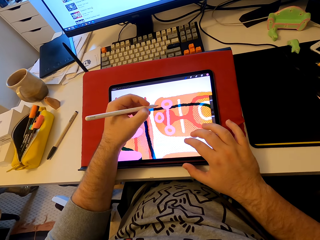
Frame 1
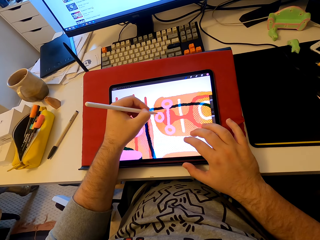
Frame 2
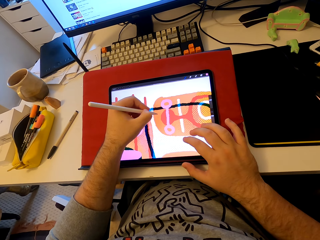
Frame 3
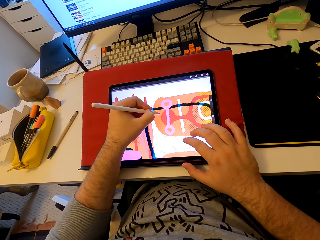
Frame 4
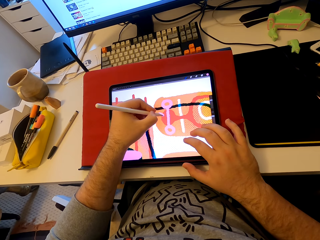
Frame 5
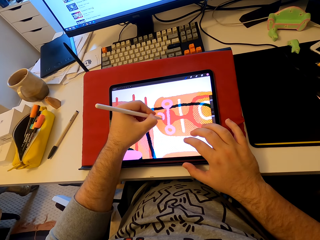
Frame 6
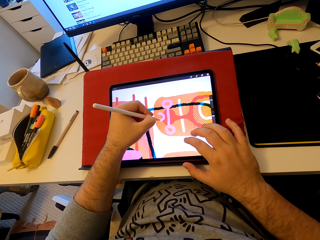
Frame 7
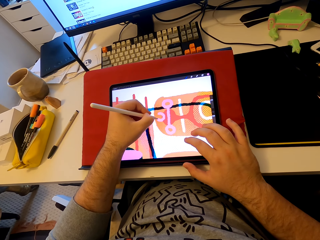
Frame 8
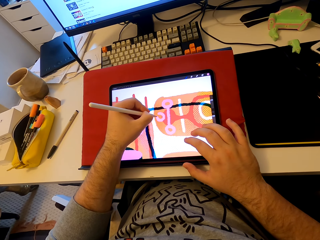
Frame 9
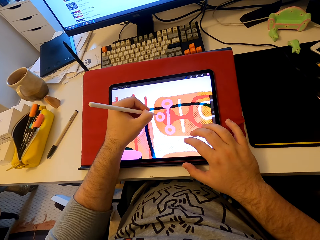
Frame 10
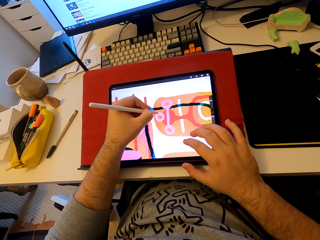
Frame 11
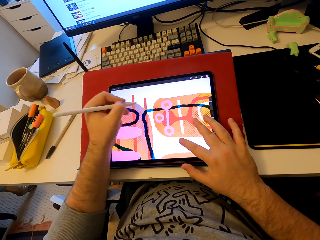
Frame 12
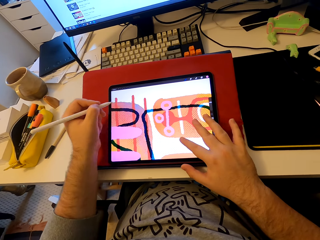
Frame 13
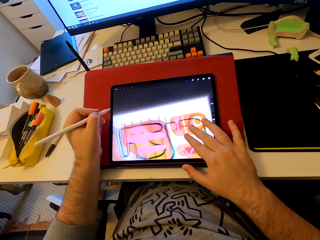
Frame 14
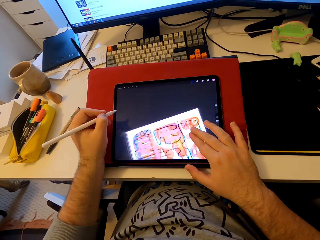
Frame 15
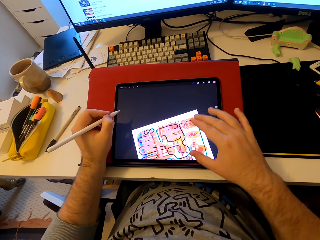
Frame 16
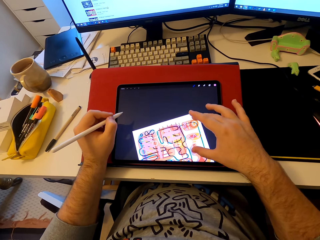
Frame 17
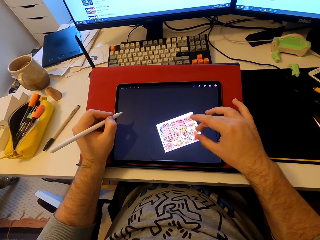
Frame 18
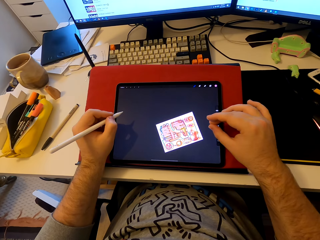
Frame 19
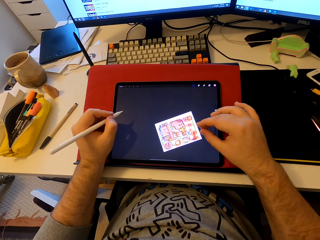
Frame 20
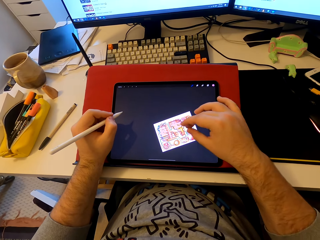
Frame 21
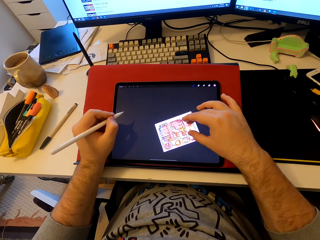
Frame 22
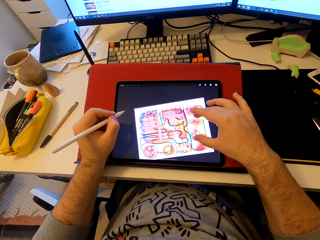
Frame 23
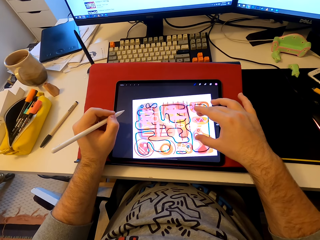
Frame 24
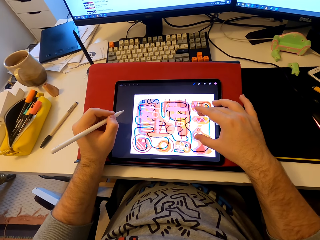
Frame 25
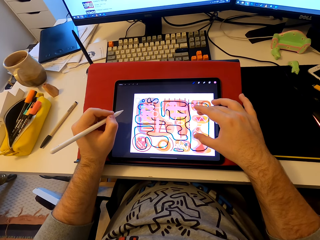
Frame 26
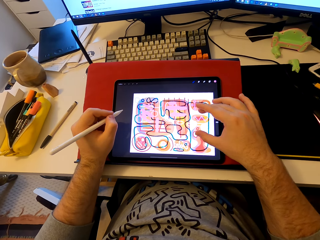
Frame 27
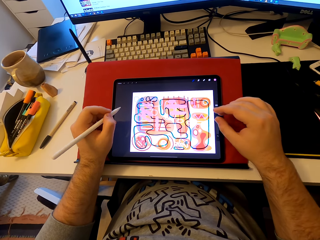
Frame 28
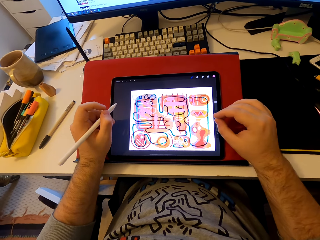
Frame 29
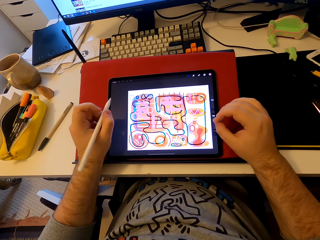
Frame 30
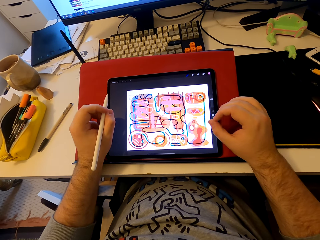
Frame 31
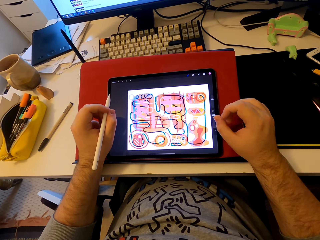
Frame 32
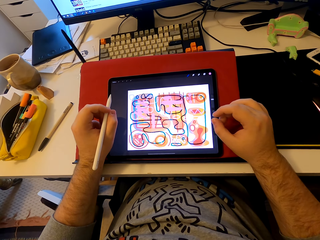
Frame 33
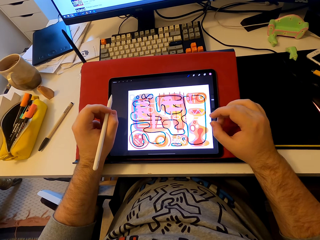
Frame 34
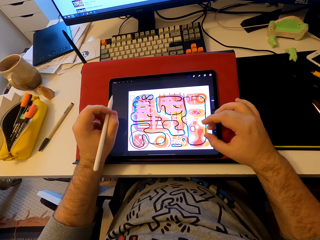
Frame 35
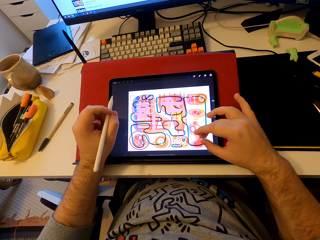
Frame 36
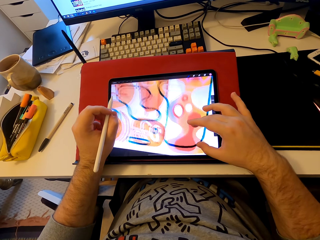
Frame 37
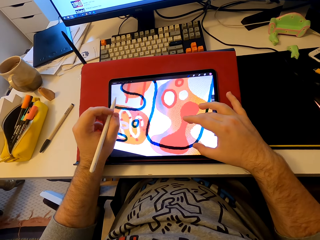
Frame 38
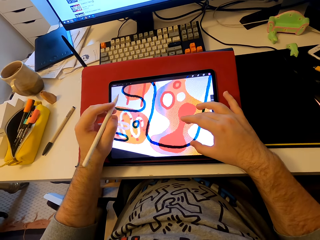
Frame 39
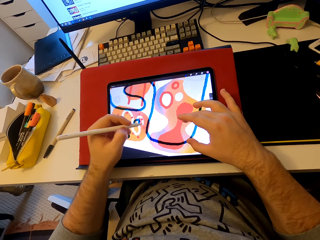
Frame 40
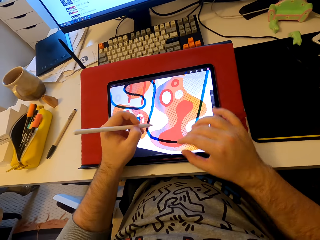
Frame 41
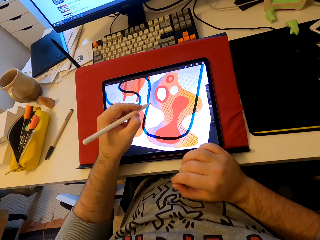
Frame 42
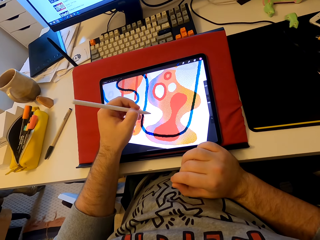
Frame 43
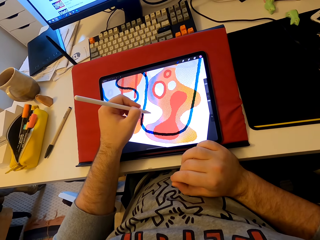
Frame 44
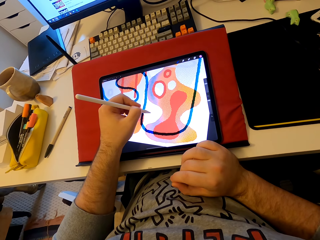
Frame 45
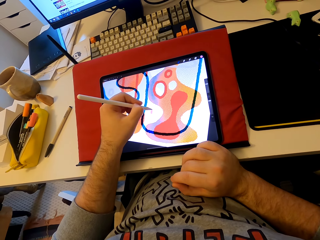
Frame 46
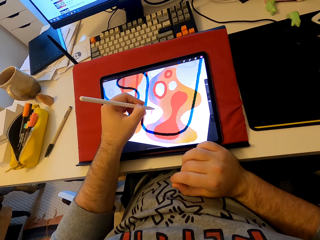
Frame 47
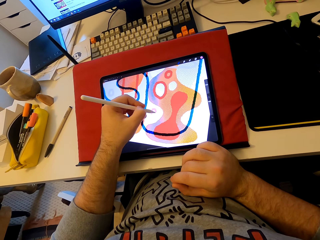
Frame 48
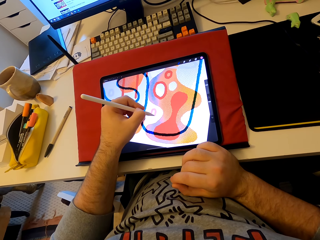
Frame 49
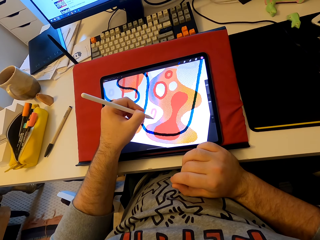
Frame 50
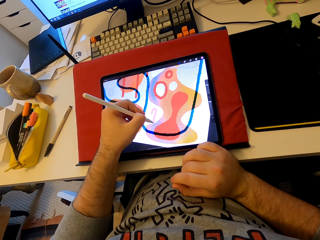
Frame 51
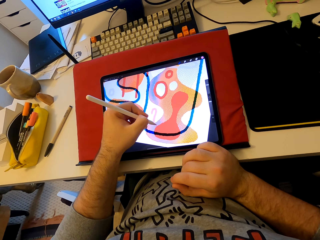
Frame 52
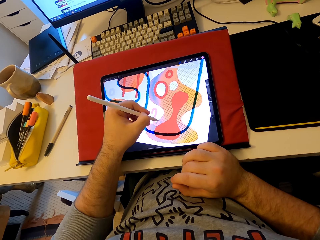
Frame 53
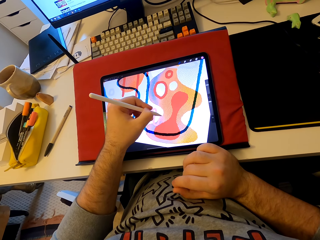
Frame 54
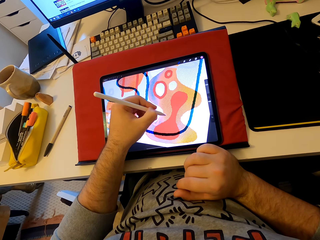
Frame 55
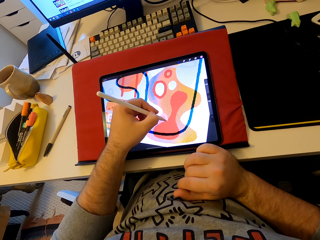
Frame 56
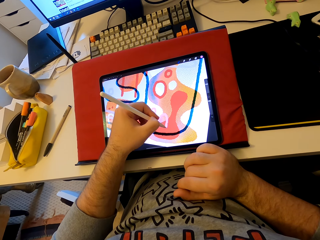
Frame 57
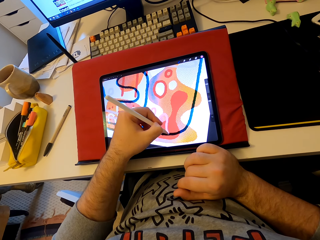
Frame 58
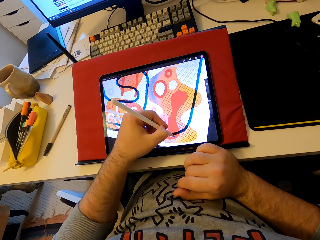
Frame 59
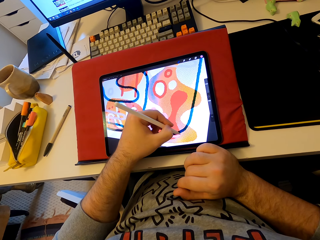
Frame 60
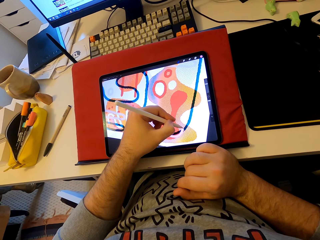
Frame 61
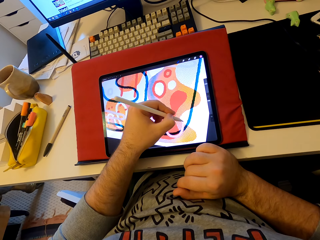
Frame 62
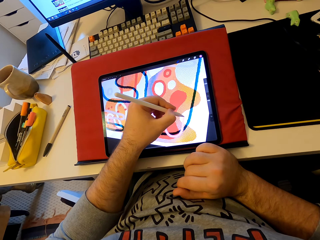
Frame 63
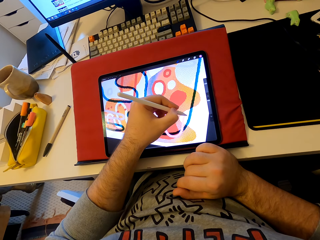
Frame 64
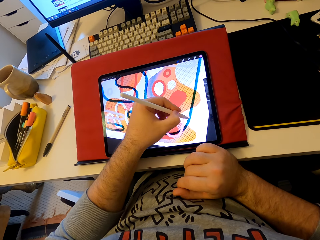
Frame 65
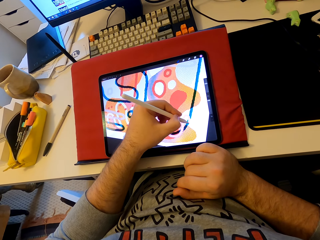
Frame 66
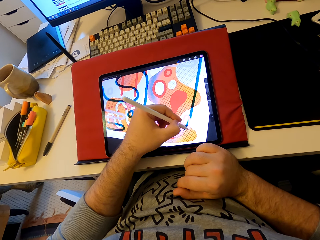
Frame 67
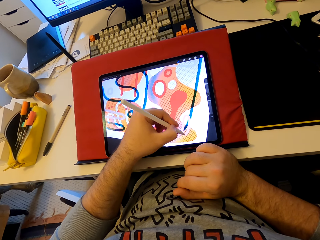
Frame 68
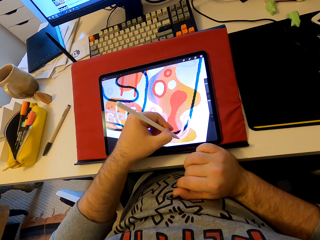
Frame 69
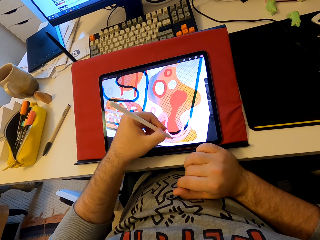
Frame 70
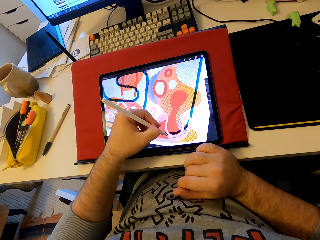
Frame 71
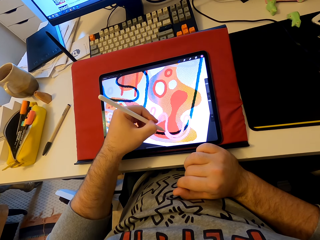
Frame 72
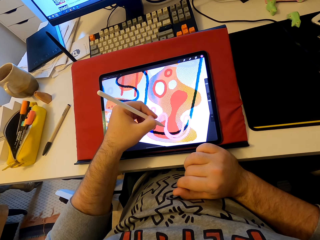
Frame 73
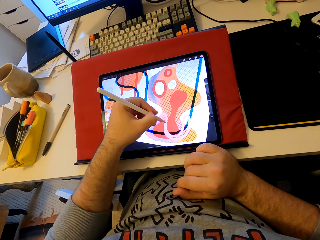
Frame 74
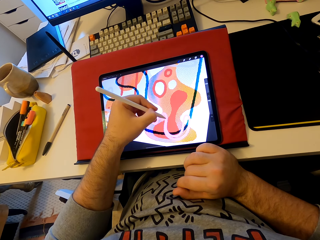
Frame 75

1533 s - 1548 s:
The camera wearer operates the tablet. They enlarge the picture in the tablet. They draw a pattern on the tablet.

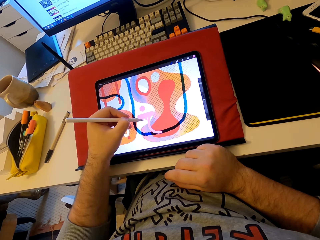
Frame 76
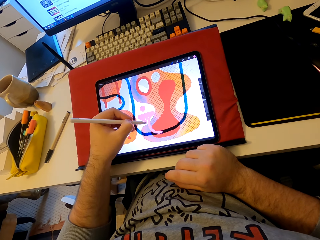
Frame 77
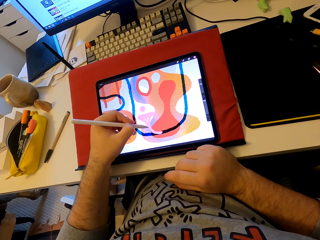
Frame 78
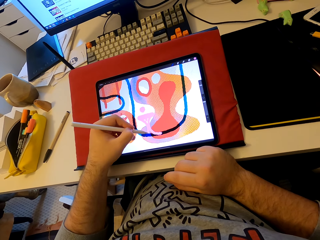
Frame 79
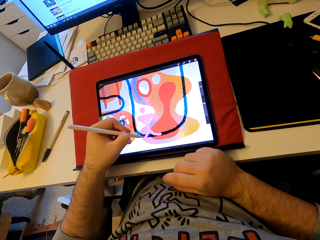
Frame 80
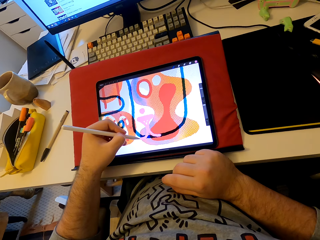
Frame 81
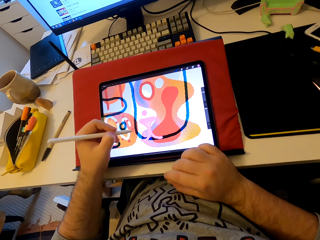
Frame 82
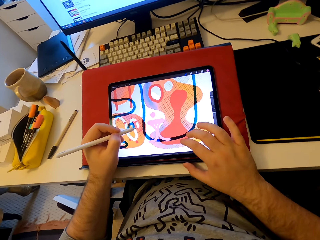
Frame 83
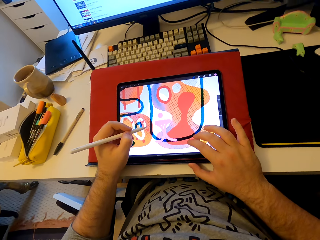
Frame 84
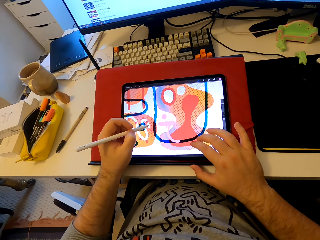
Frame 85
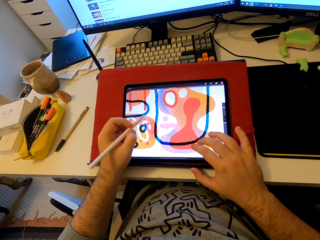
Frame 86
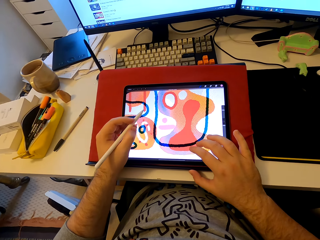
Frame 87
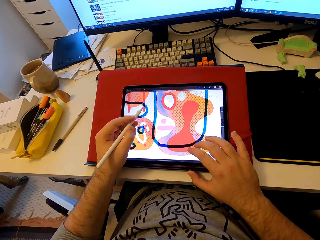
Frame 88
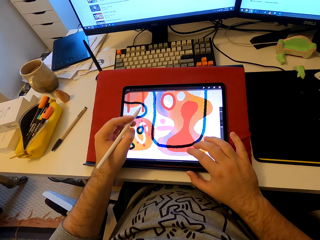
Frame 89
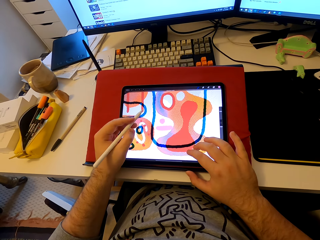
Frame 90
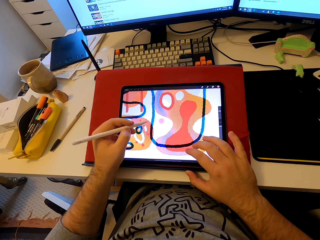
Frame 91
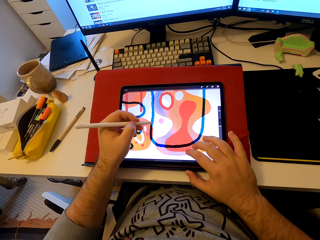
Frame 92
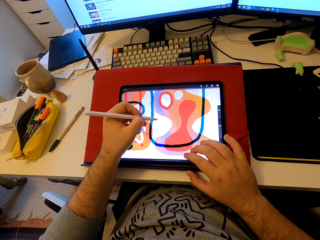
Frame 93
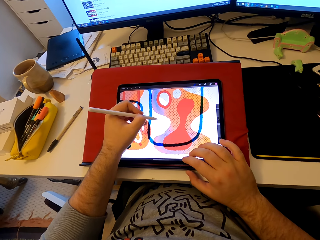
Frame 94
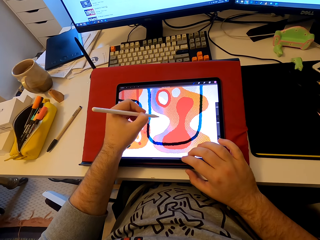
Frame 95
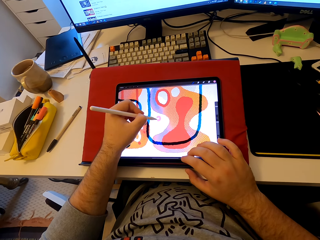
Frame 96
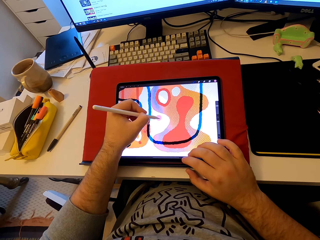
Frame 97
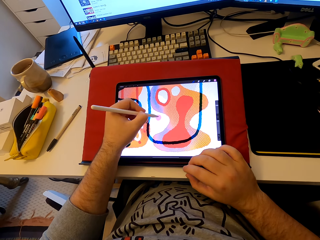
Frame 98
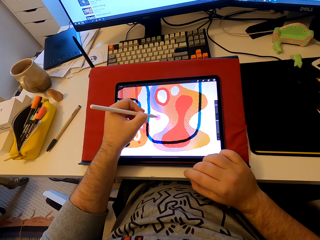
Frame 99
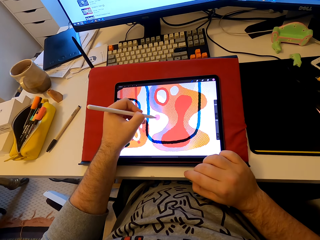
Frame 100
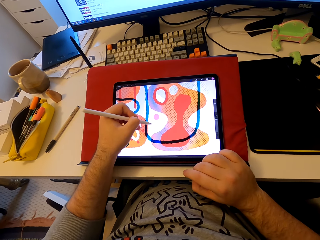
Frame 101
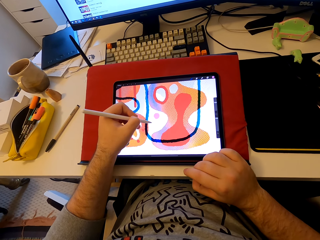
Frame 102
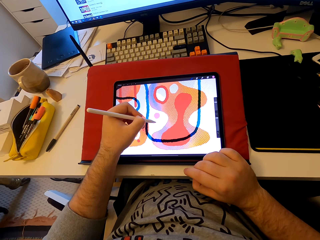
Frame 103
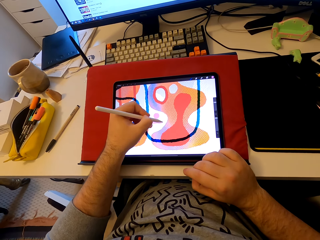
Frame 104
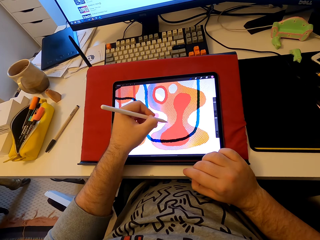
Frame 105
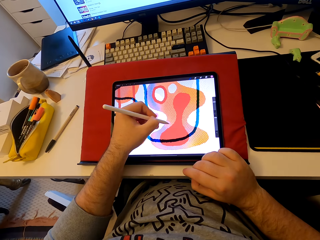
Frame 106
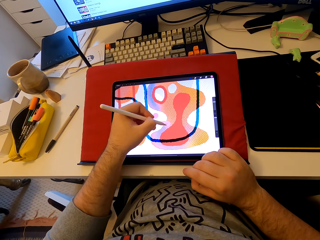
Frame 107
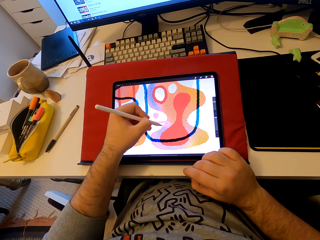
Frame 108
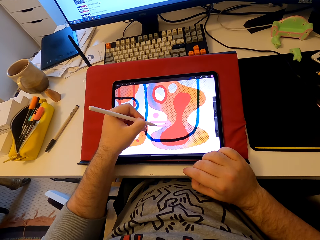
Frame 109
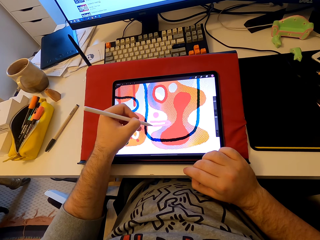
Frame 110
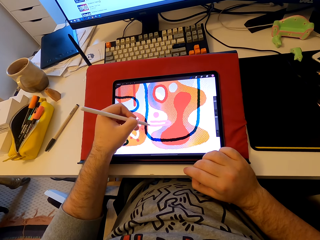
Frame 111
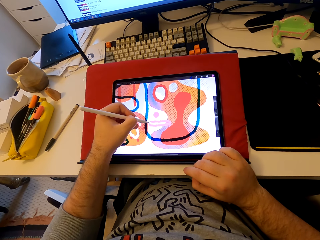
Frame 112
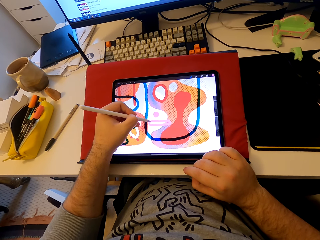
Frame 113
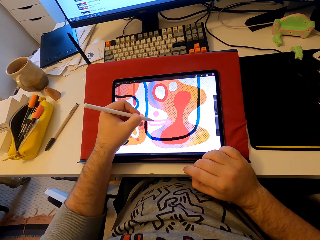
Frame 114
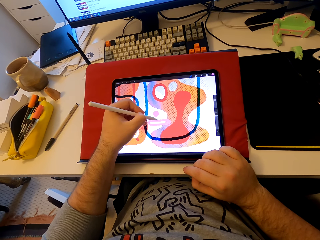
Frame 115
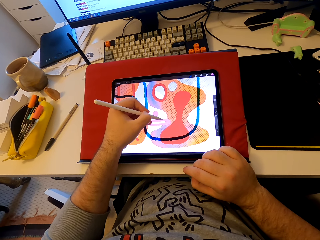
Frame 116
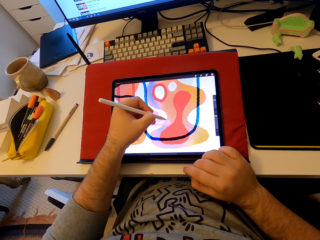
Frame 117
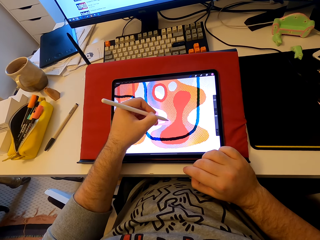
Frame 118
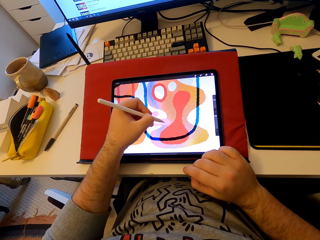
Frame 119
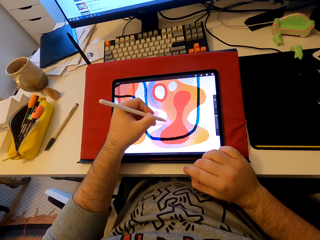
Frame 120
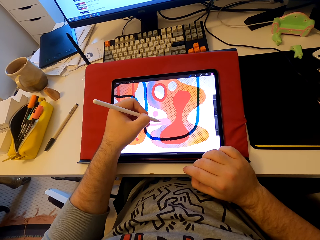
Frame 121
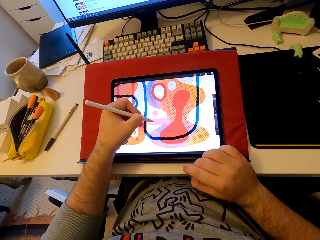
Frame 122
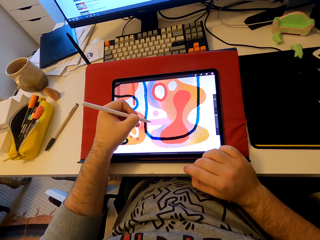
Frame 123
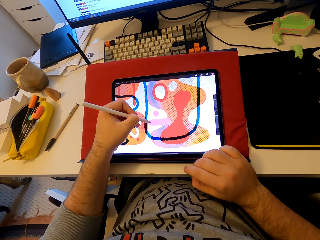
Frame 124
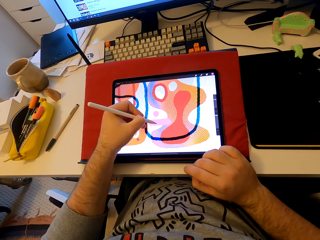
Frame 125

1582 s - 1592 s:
The camera wearer stares at a tablet. They touch the tablet. They draw a pattern on the tablet.
